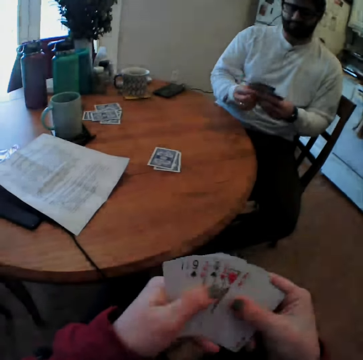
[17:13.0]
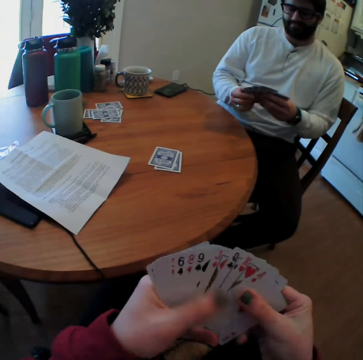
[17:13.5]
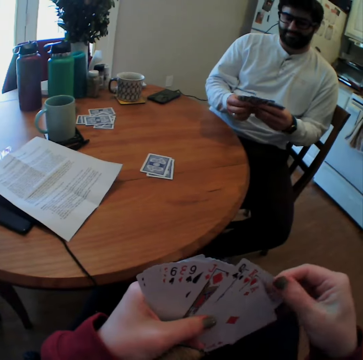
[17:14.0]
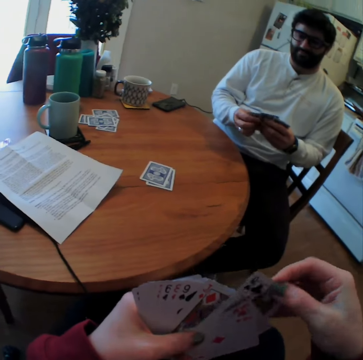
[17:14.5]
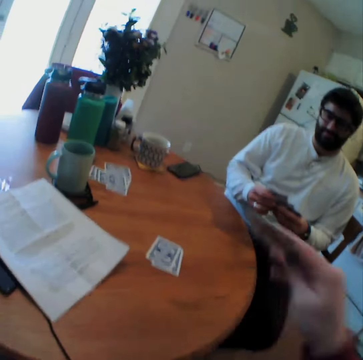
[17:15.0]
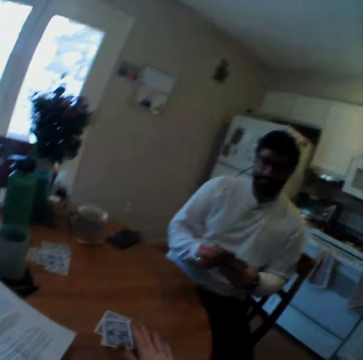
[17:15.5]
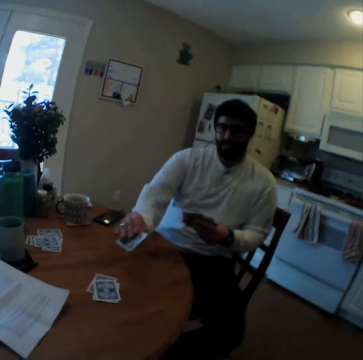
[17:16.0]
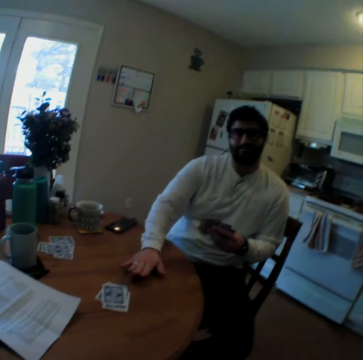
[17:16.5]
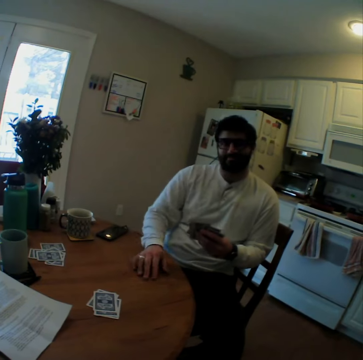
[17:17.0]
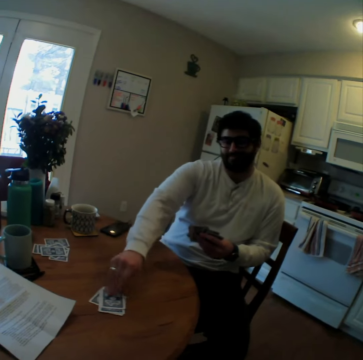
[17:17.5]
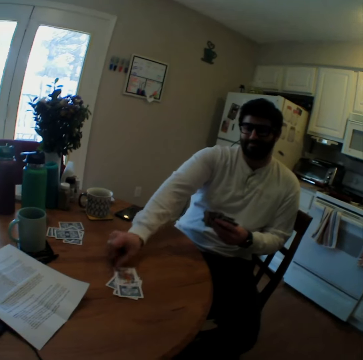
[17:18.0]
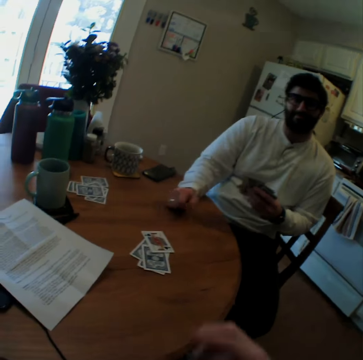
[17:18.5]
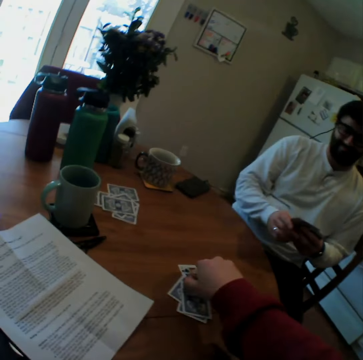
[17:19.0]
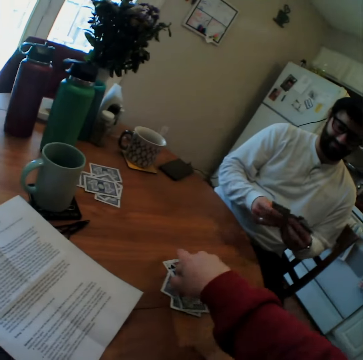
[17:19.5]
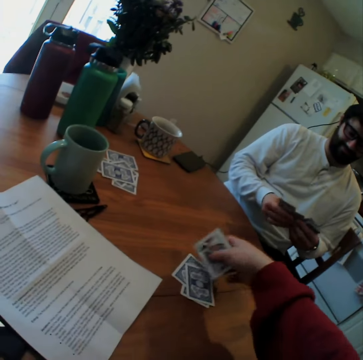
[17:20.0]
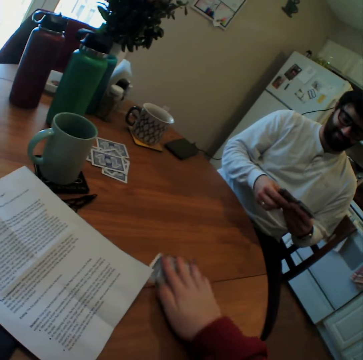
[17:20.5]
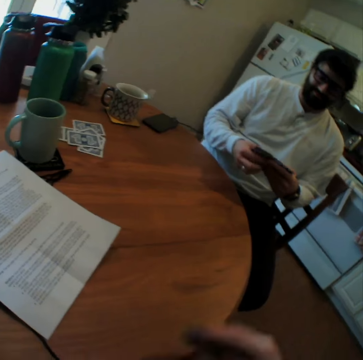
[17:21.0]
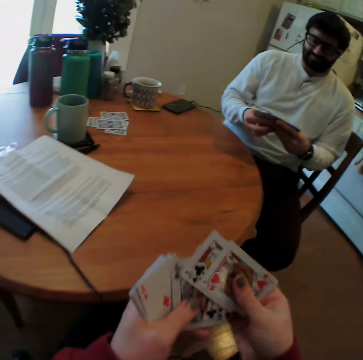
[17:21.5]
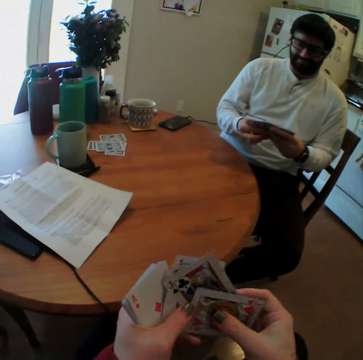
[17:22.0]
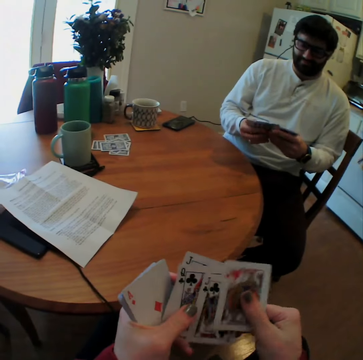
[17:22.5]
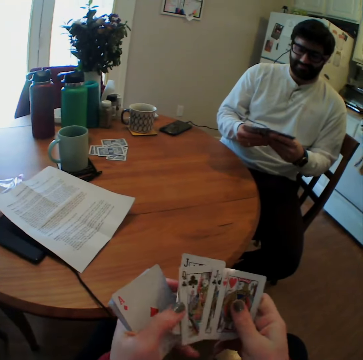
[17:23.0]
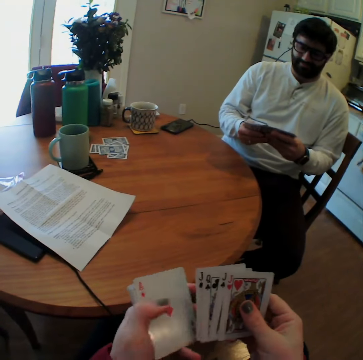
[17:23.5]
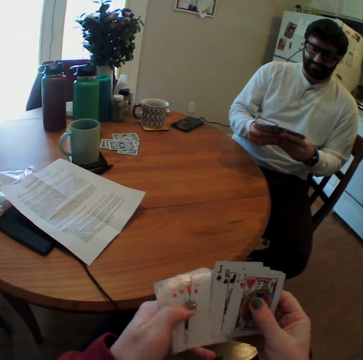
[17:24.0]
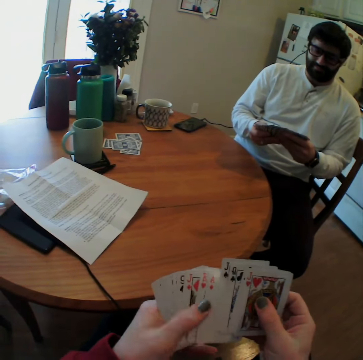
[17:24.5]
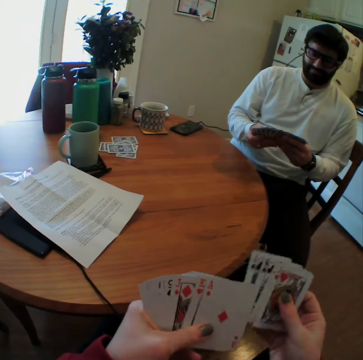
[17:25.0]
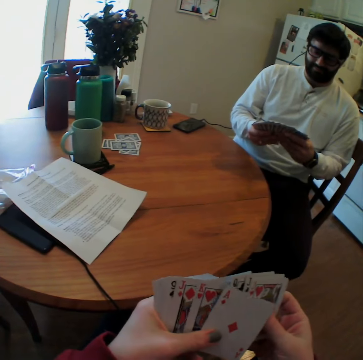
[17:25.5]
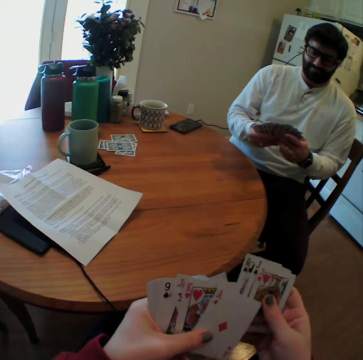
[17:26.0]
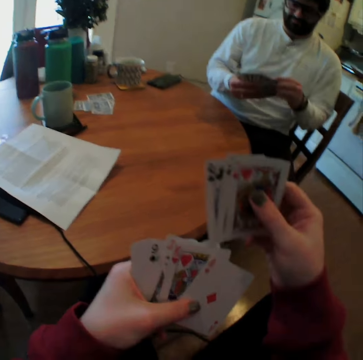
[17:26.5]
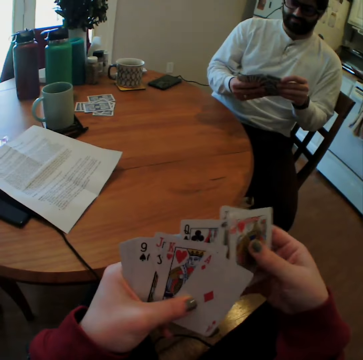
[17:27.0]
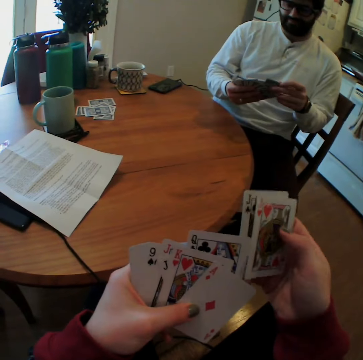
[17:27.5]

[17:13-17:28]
The man plays card games with the camera wearer and puts a card. The man overturns a playing card on the table. The camera wearer overturns a playing card on the table. They take the playing cards from the table and arrange the playing cards. The man arranges the playing cards. The camera wearer speaks.

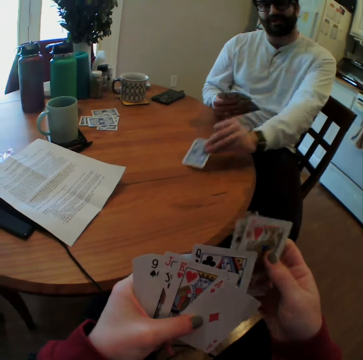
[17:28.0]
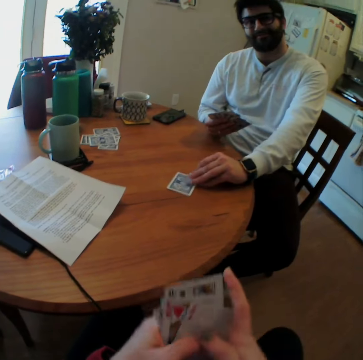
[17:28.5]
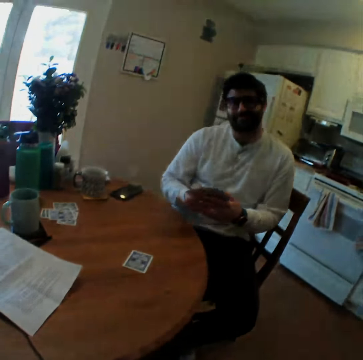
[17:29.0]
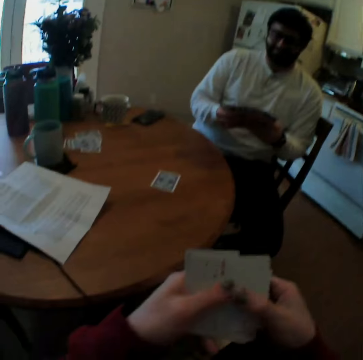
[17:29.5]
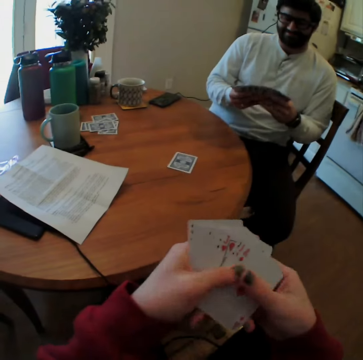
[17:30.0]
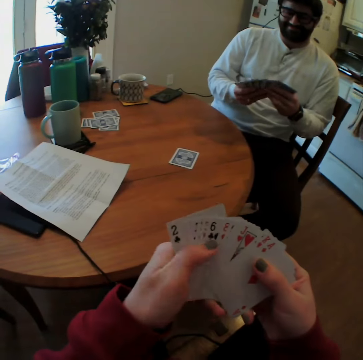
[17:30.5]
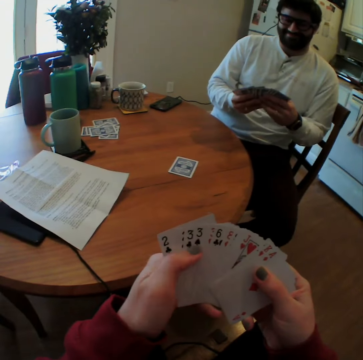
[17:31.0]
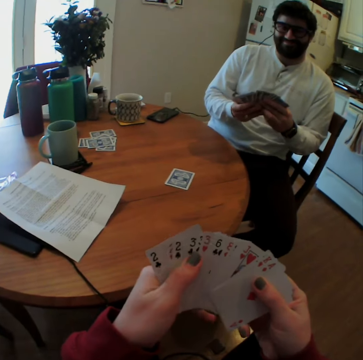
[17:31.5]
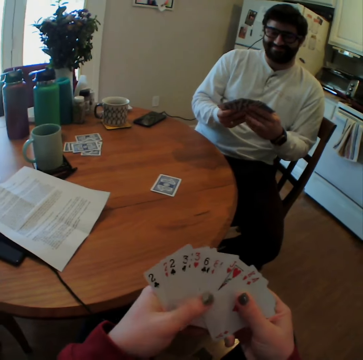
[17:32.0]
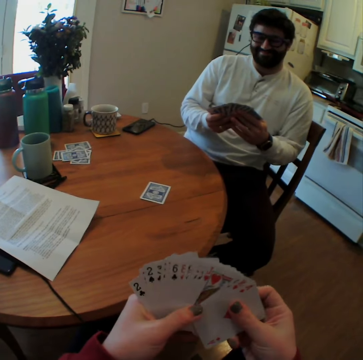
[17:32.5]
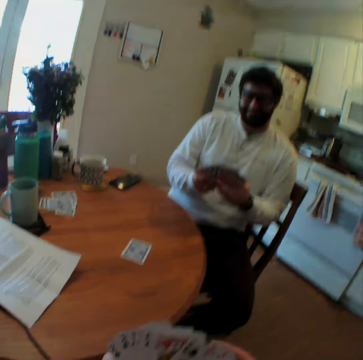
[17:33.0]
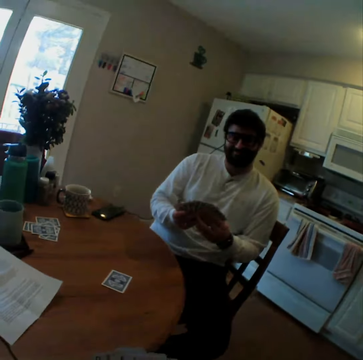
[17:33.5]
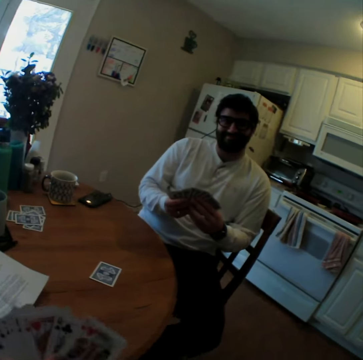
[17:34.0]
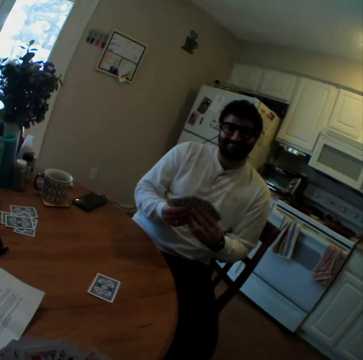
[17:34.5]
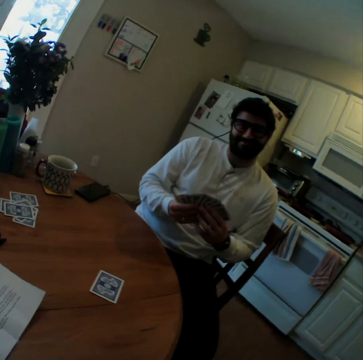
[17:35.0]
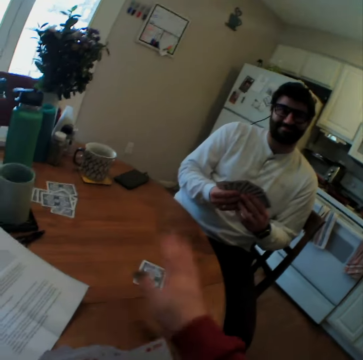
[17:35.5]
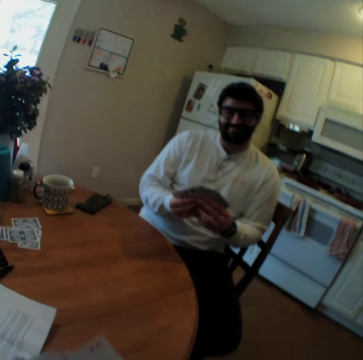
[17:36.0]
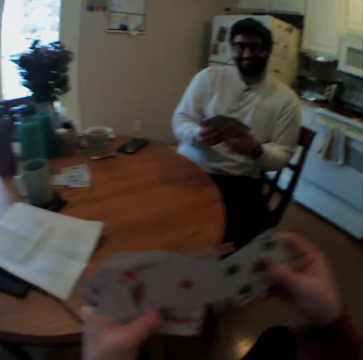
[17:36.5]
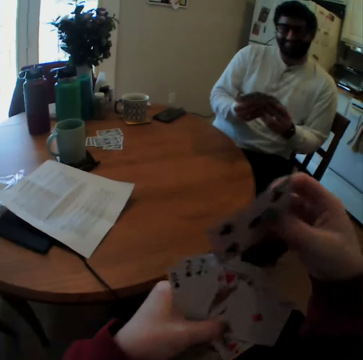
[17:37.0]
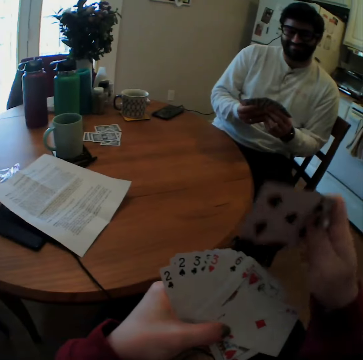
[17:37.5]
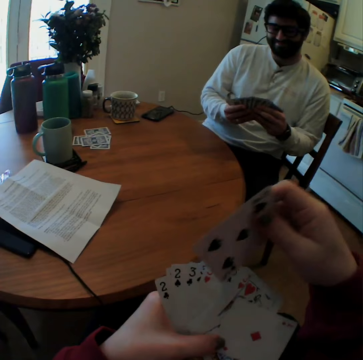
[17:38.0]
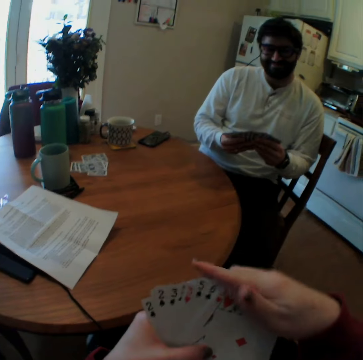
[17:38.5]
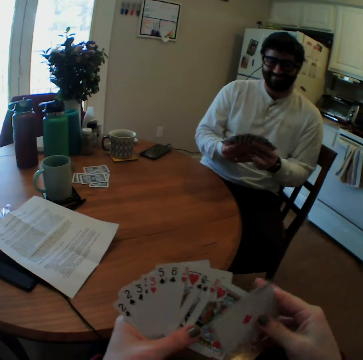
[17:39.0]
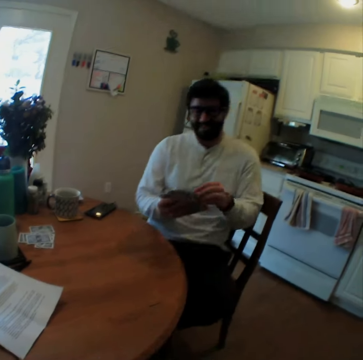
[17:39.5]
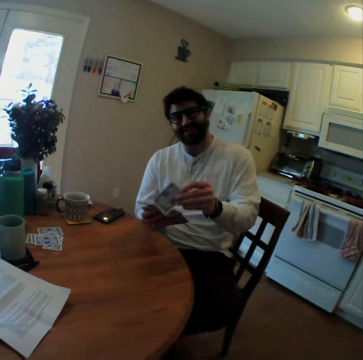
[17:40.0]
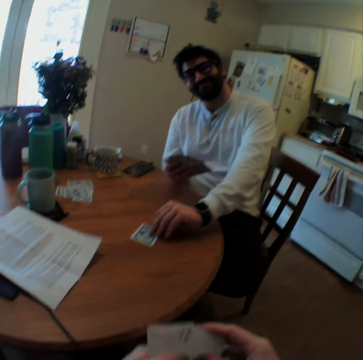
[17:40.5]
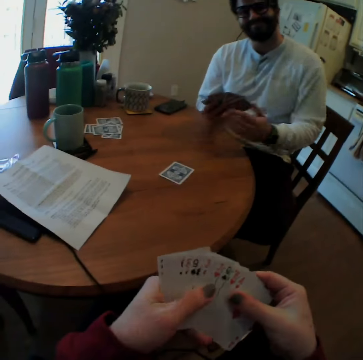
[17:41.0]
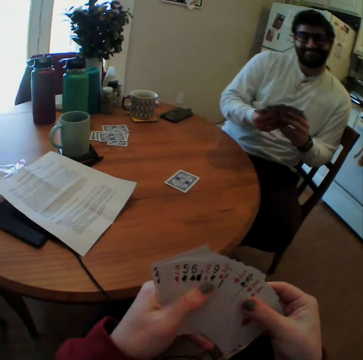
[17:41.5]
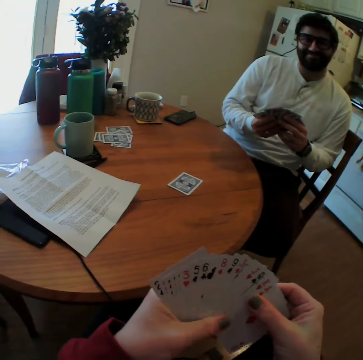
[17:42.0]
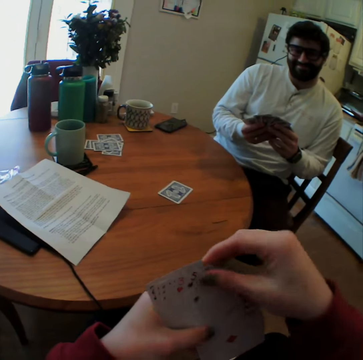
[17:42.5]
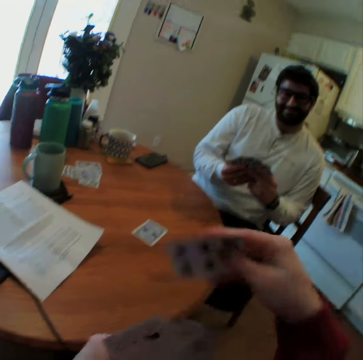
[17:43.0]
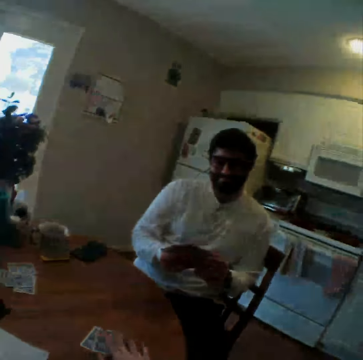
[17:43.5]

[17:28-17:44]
The man plays card games with the camera wearer and puts a card. The camera wearer mixes the cards and laughs. The man smiles. The camera wearer takes the playing card from the table. They put the cards together. The man plays a playing card on the table.

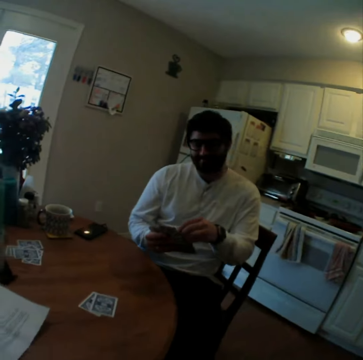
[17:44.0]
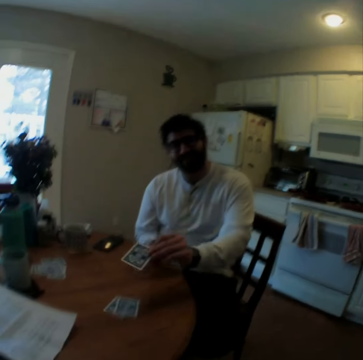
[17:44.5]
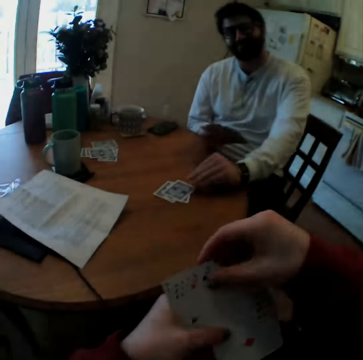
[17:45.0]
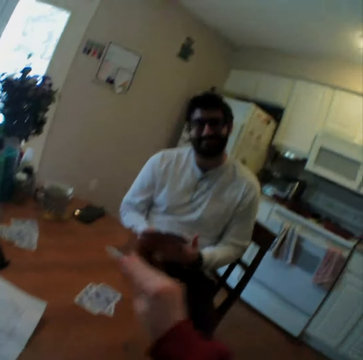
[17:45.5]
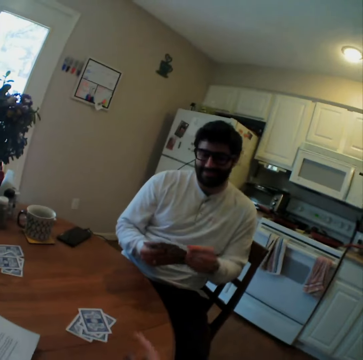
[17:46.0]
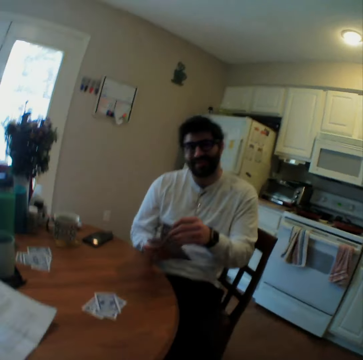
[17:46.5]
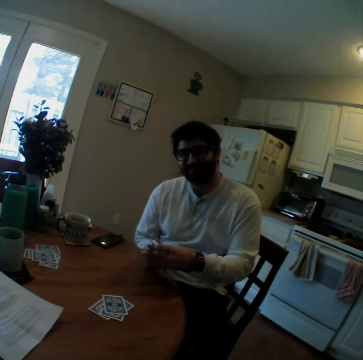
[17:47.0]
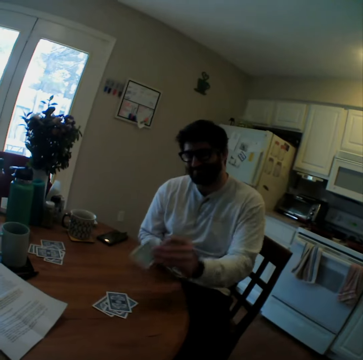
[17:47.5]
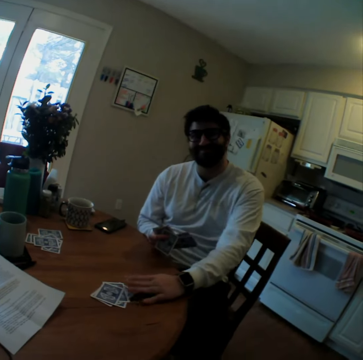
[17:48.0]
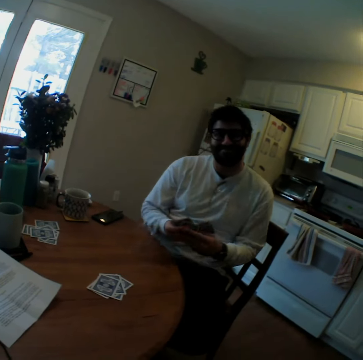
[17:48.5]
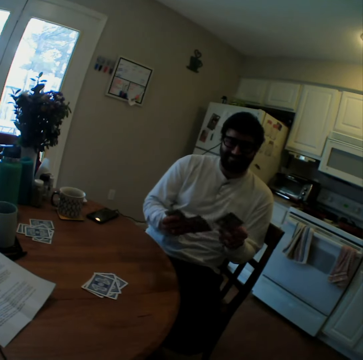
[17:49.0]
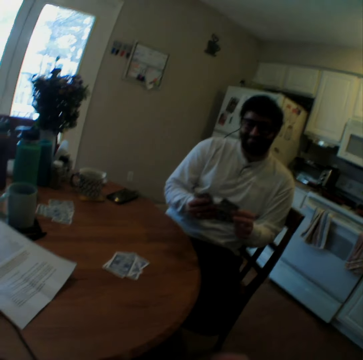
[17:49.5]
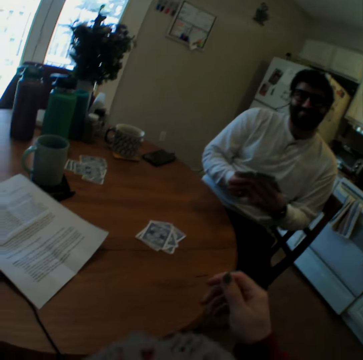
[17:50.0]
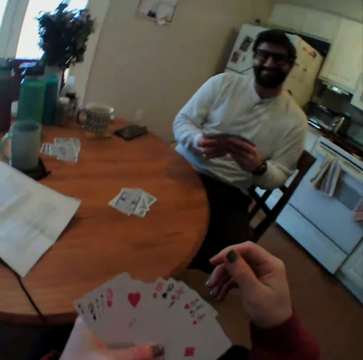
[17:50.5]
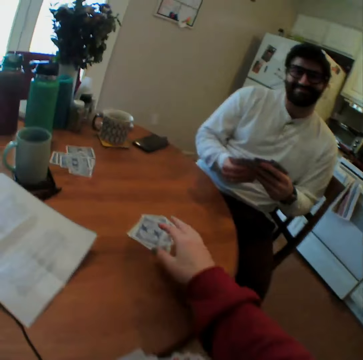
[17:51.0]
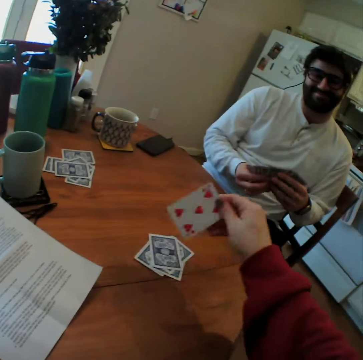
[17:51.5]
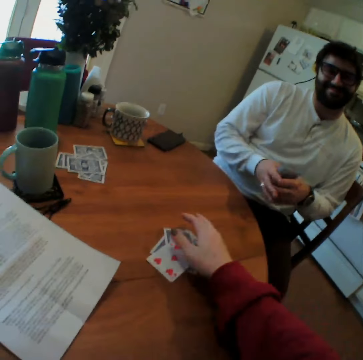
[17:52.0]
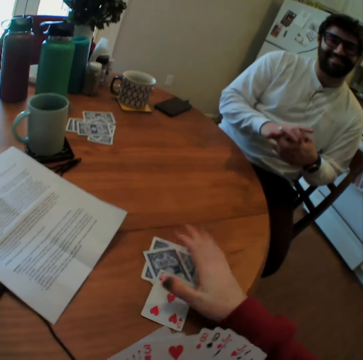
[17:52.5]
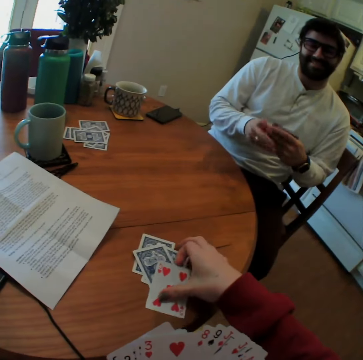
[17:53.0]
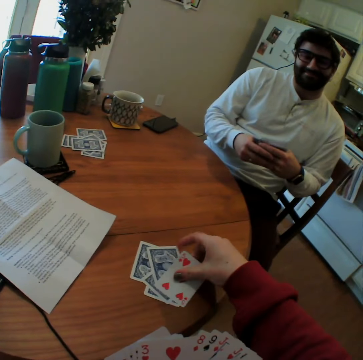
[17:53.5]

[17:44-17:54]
The camera wearer checks on the playing card, picks the card, and puts the playing card on the table.
